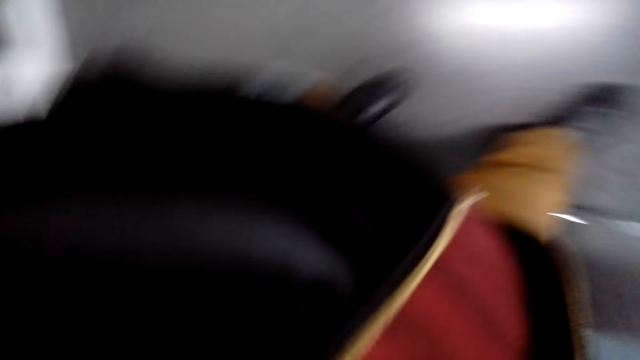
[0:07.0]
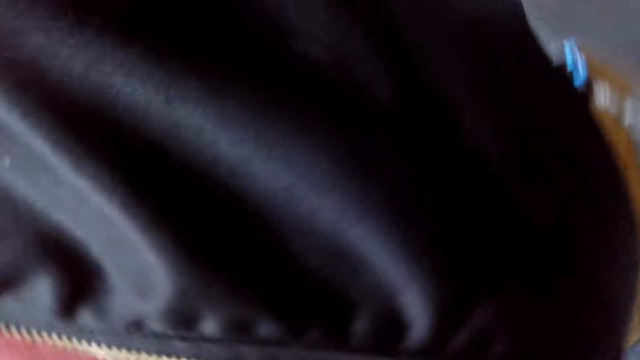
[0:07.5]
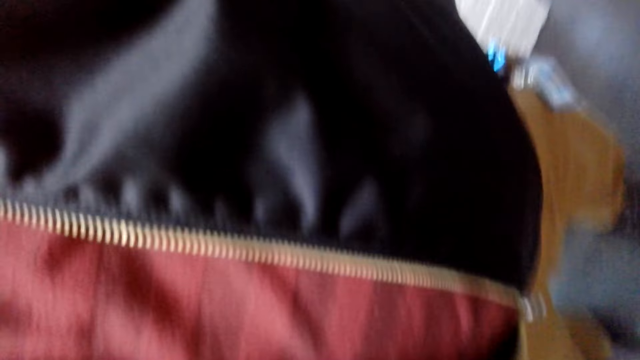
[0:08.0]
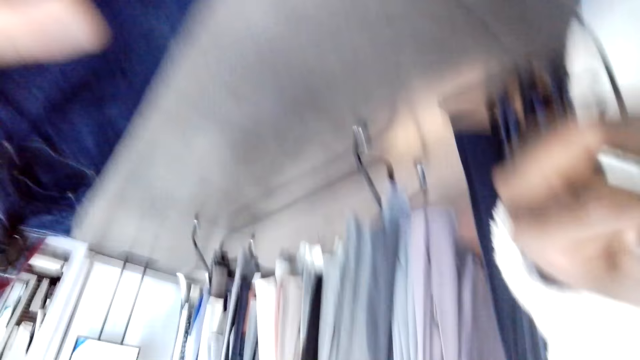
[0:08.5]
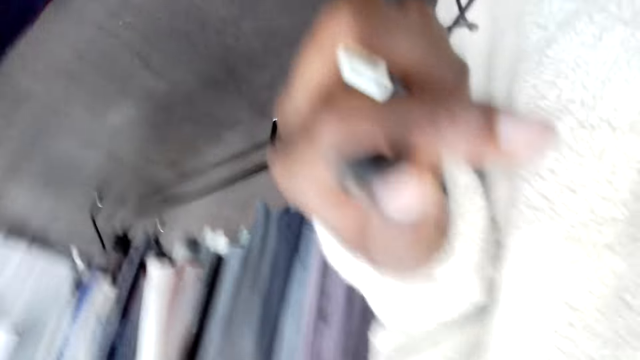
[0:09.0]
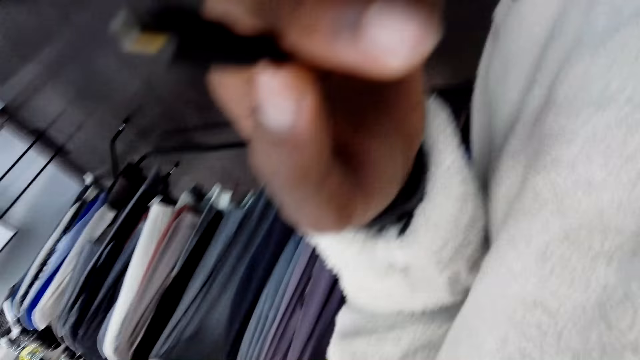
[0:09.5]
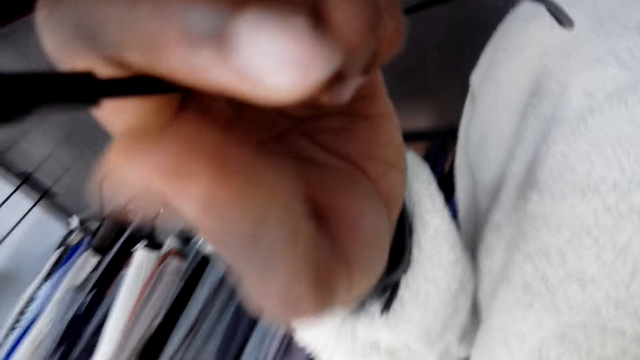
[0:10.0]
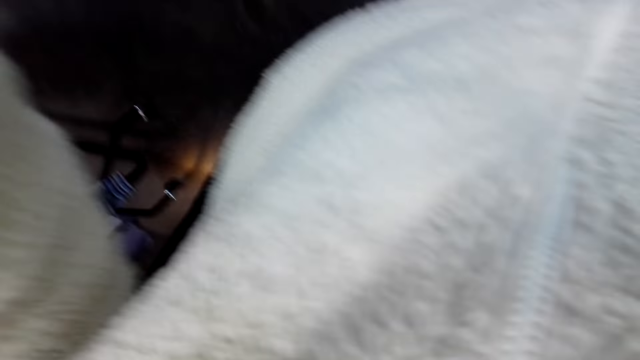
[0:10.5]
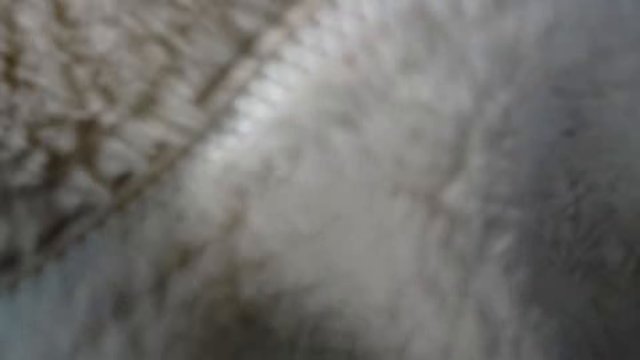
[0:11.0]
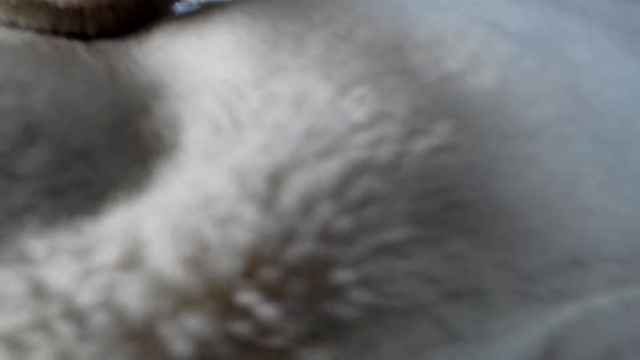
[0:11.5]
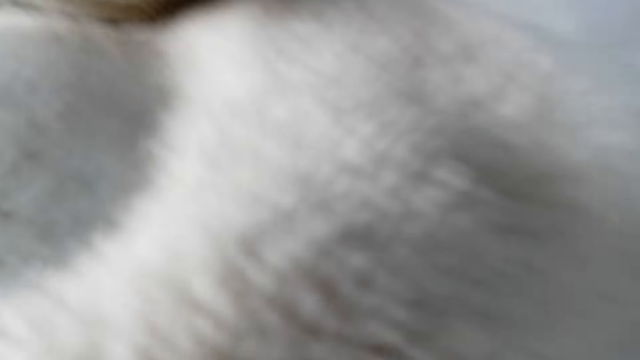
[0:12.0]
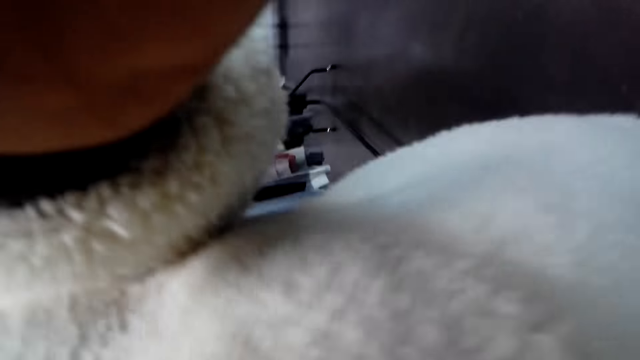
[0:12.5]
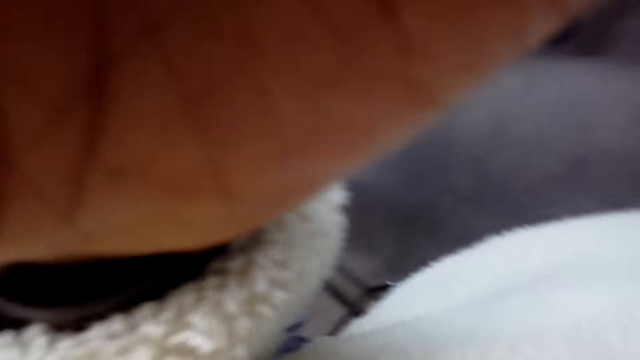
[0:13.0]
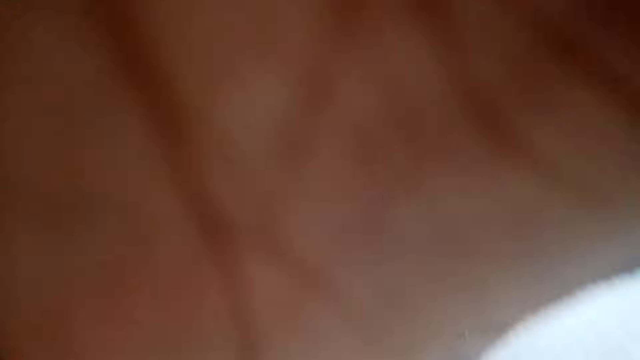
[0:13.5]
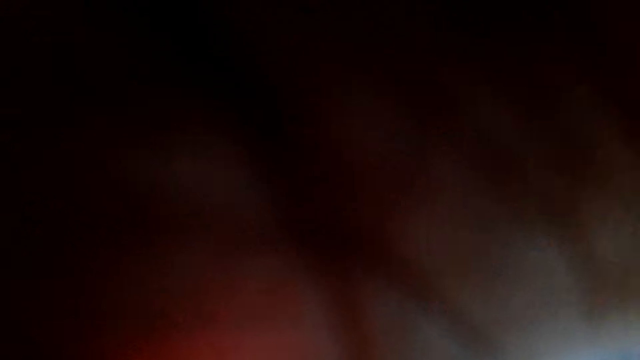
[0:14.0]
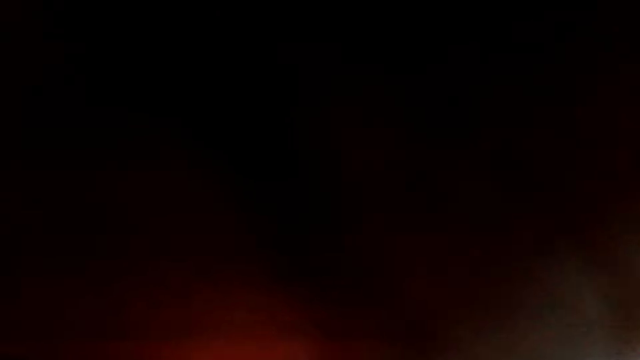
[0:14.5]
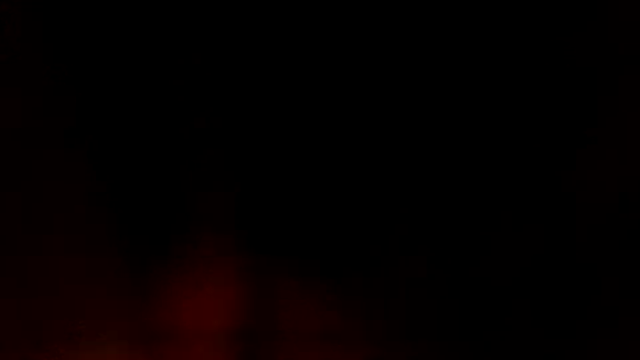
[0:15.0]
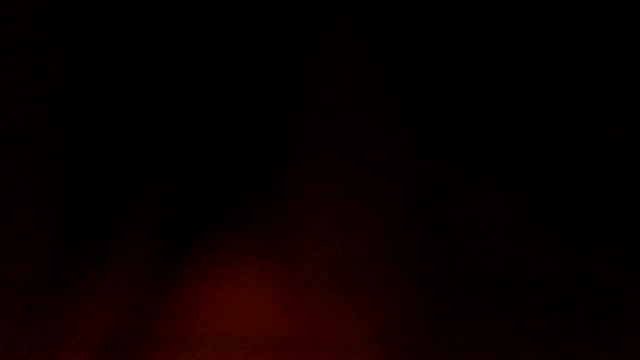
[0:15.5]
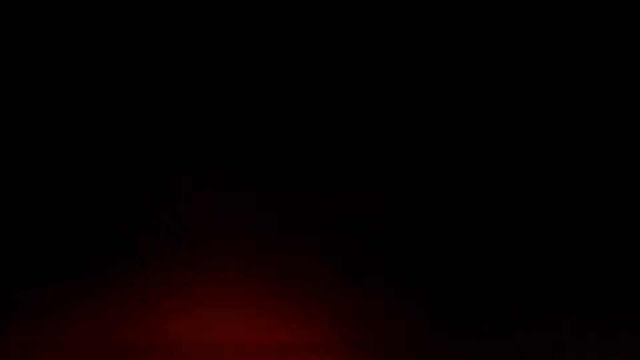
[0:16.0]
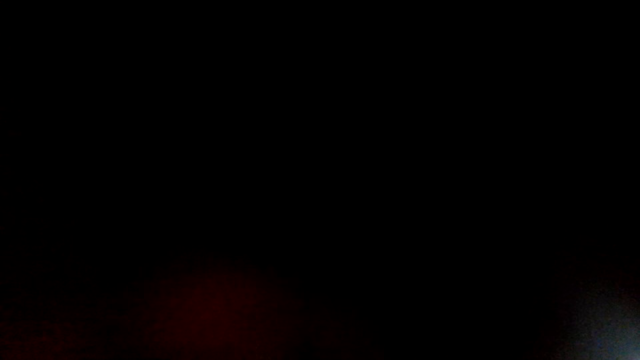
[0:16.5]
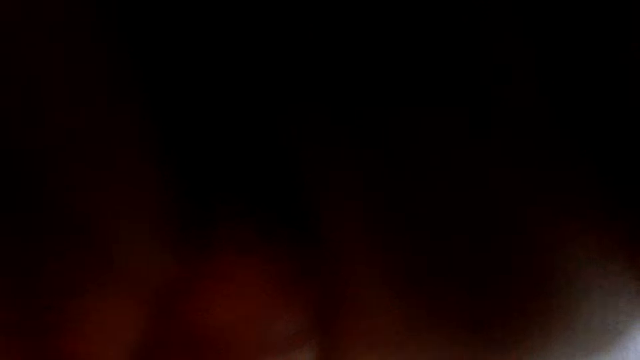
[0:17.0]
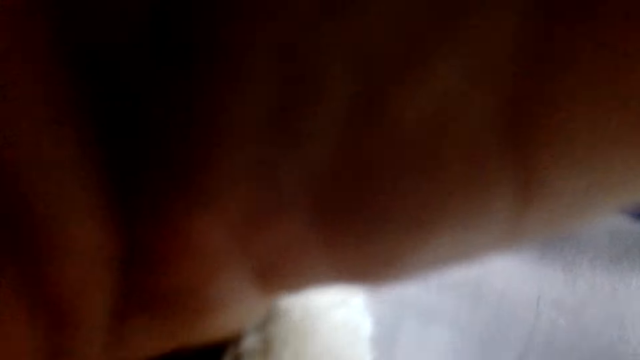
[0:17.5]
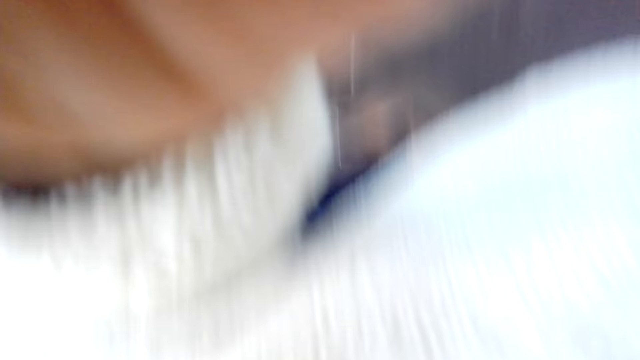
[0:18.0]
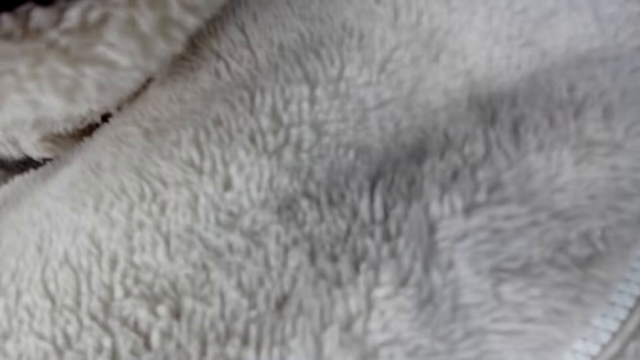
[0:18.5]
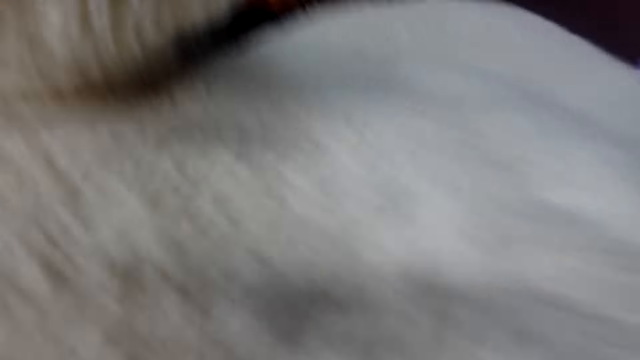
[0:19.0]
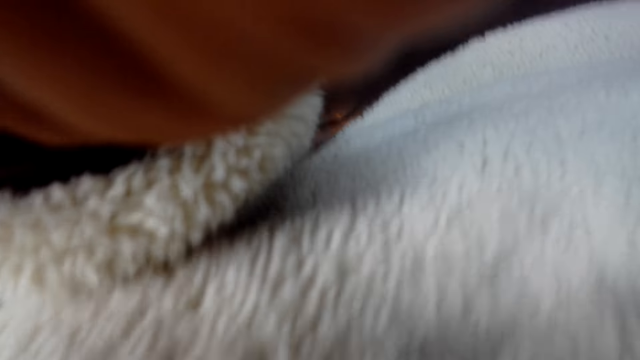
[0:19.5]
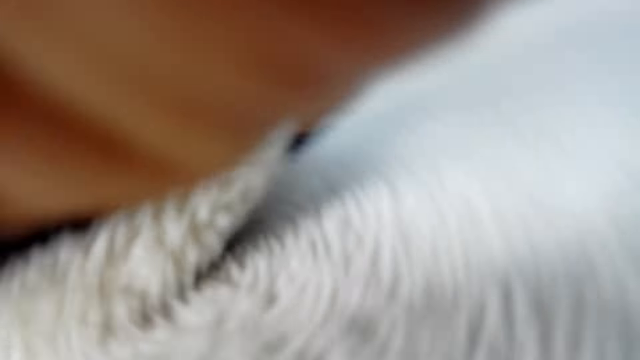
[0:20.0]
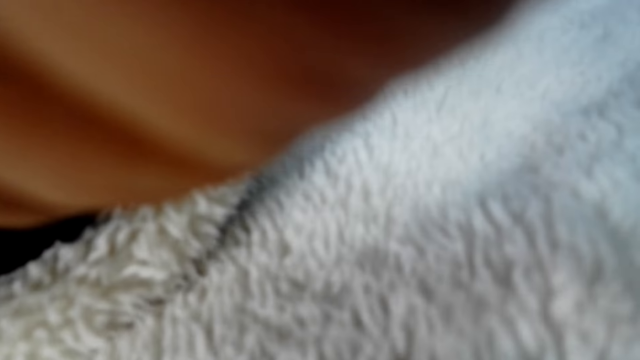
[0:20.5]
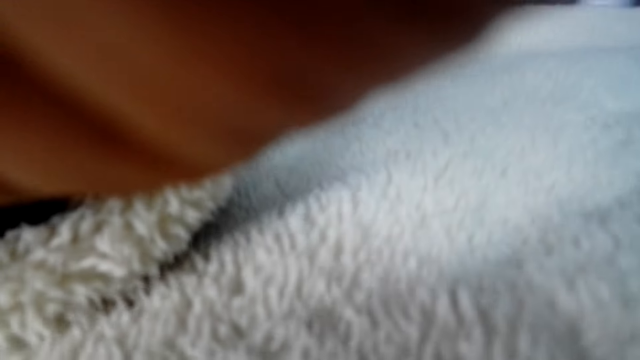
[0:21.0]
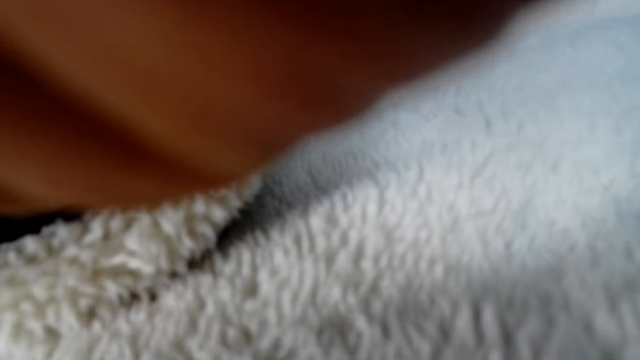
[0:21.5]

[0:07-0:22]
The camera wearer moves the camera. They hold the camera. They cover the camera with a hand. They move the camera.

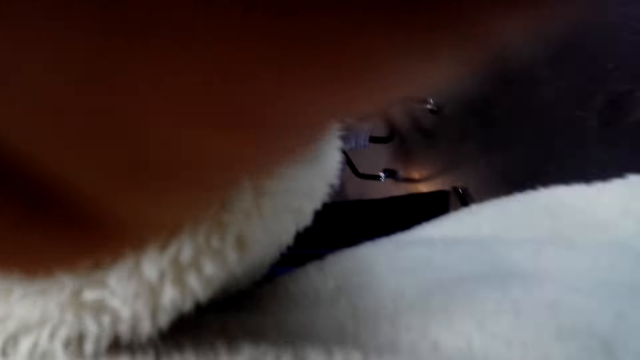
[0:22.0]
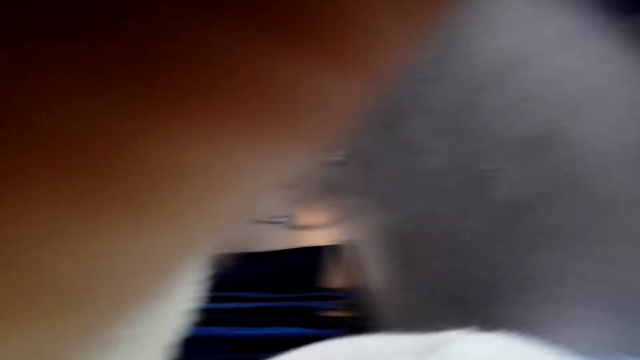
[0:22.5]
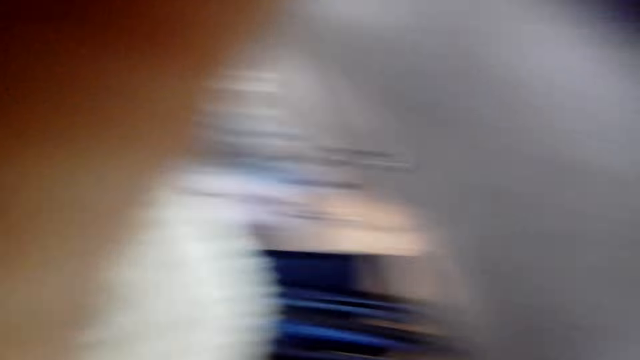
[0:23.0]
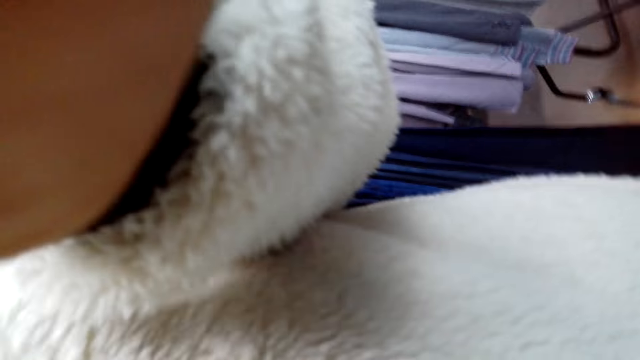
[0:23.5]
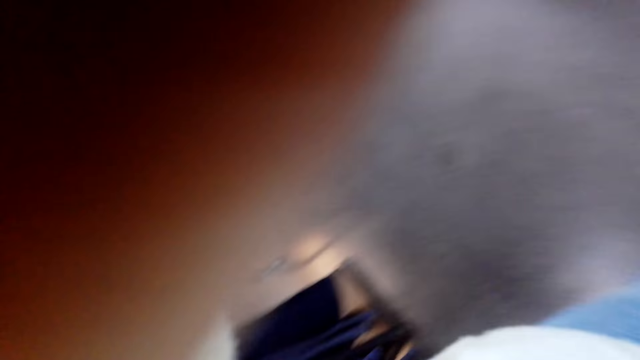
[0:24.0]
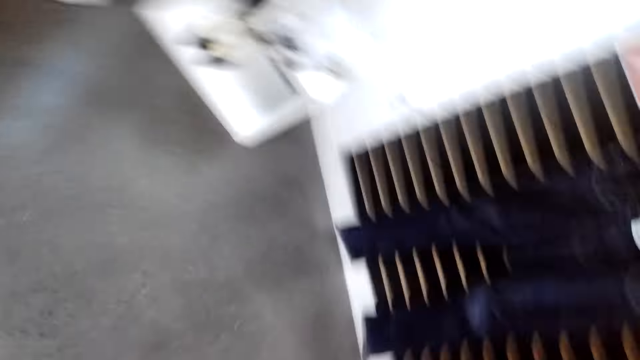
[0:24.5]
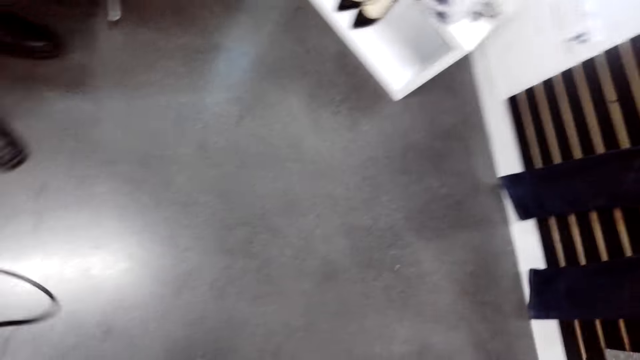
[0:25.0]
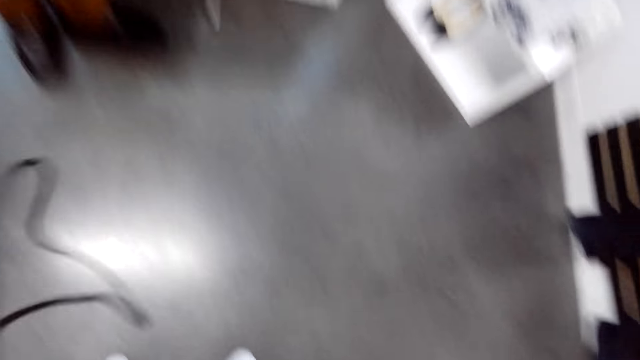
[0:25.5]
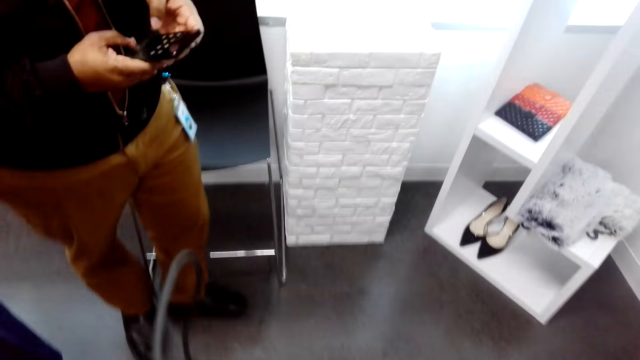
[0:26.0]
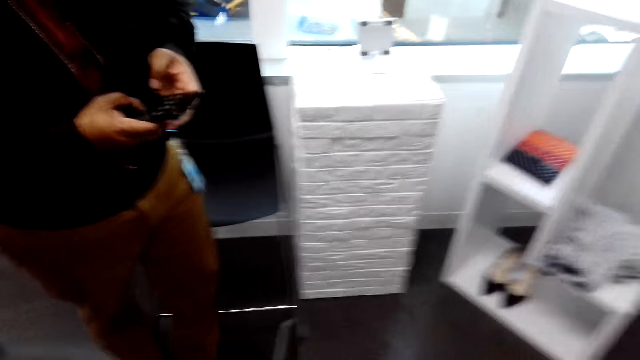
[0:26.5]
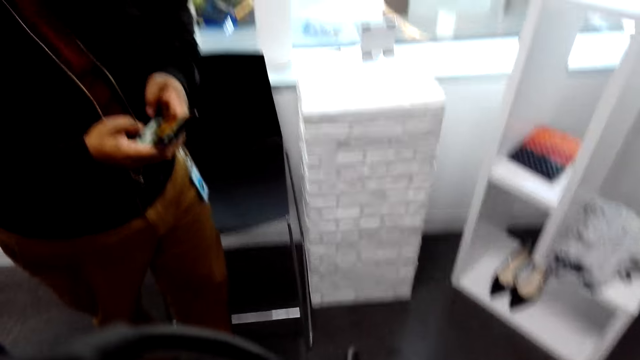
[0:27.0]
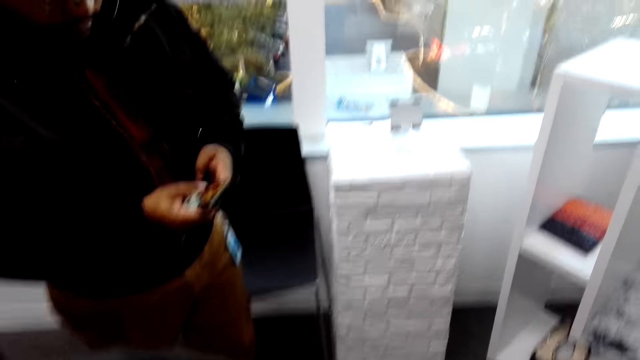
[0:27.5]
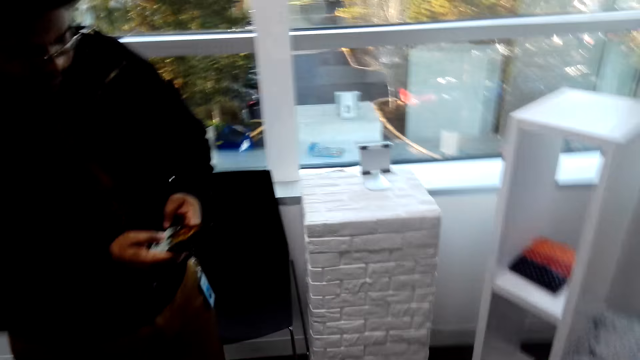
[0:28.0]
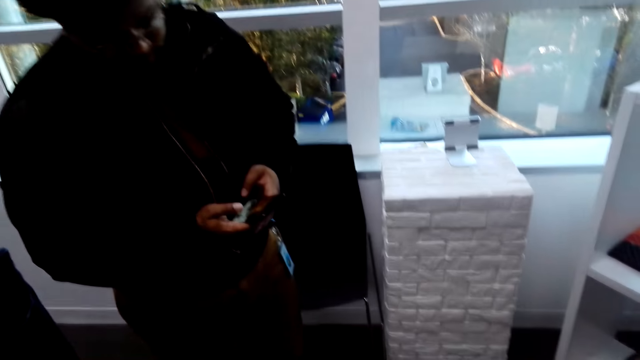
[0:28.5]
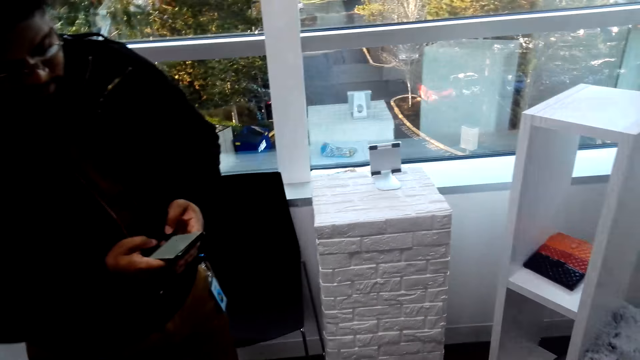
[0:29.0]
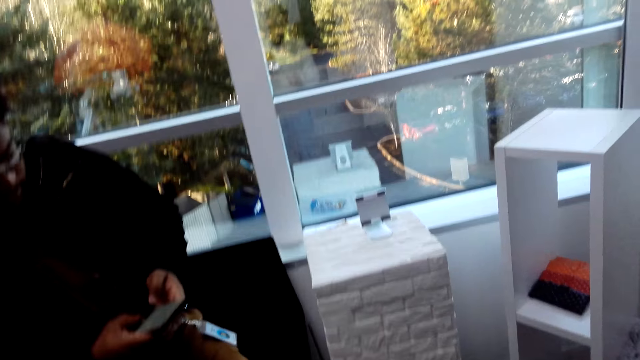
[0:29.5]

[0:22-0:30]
The camera wearer wears the camera. A man uses a phone.
